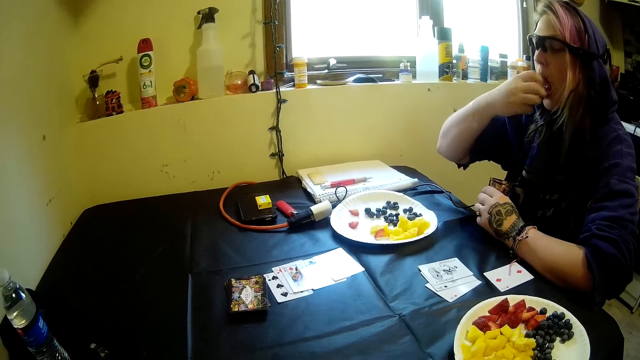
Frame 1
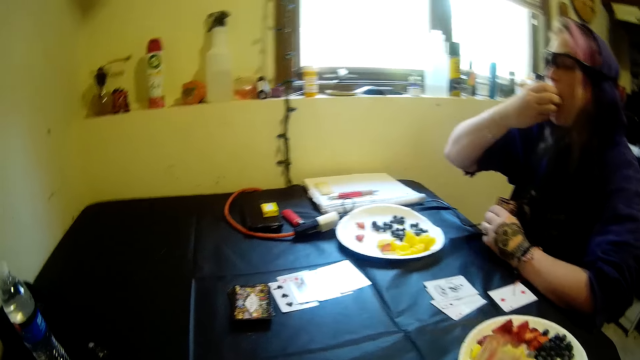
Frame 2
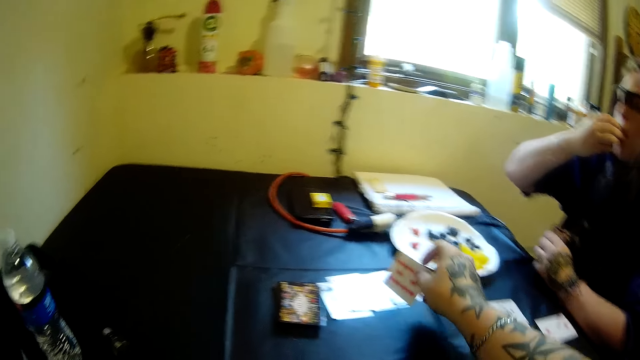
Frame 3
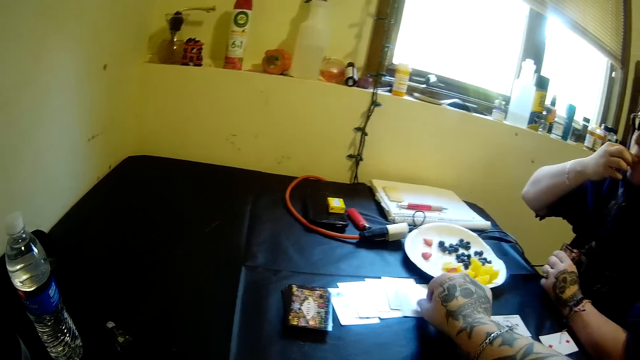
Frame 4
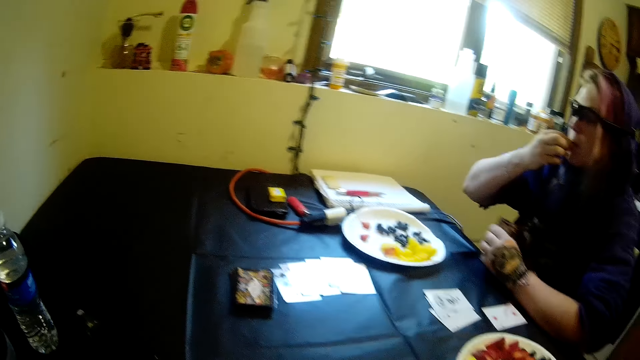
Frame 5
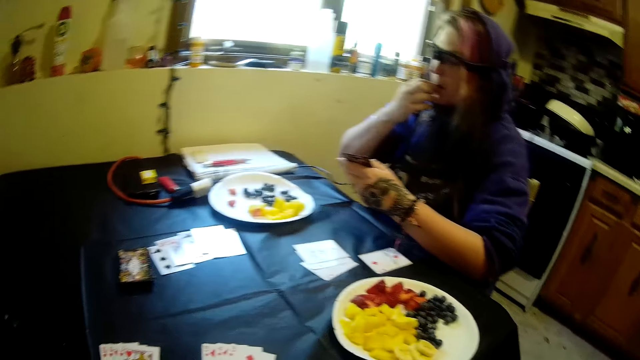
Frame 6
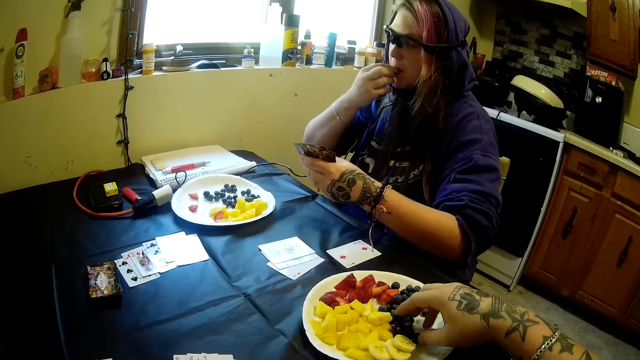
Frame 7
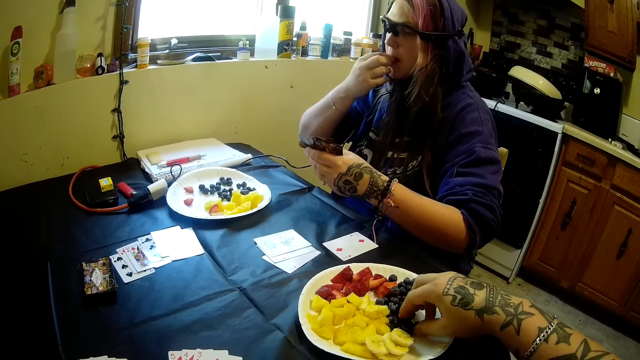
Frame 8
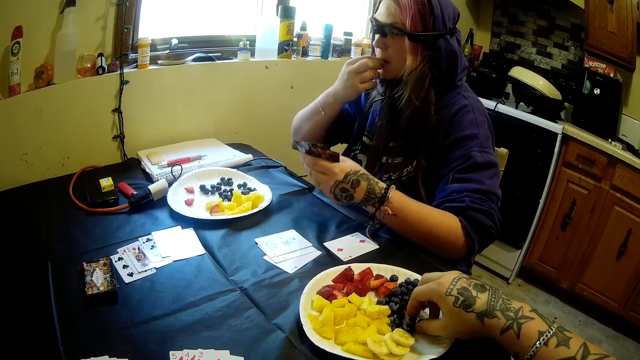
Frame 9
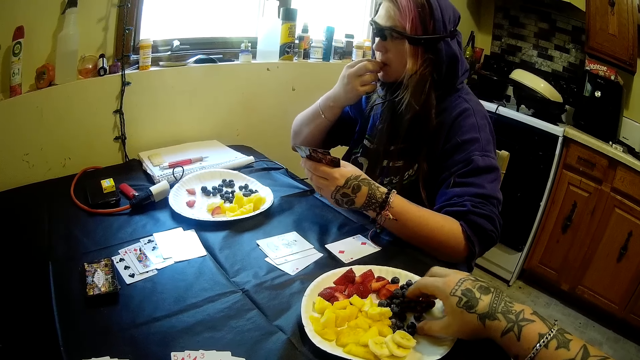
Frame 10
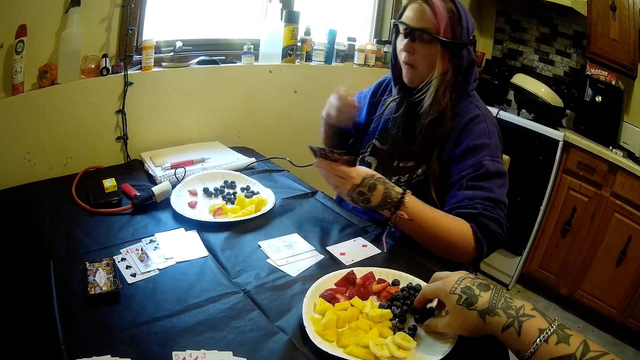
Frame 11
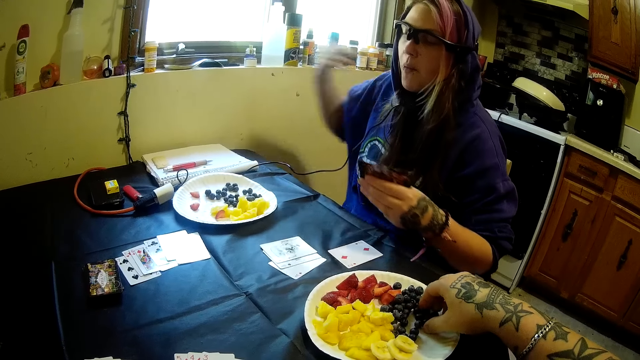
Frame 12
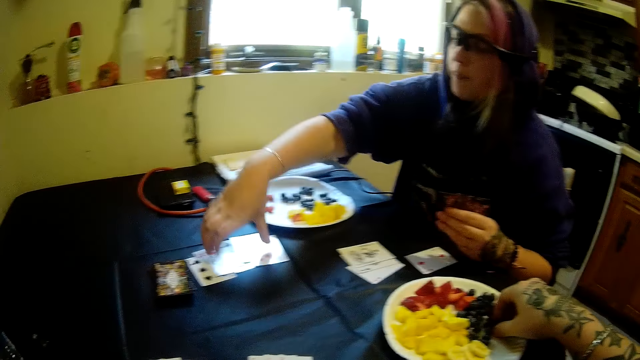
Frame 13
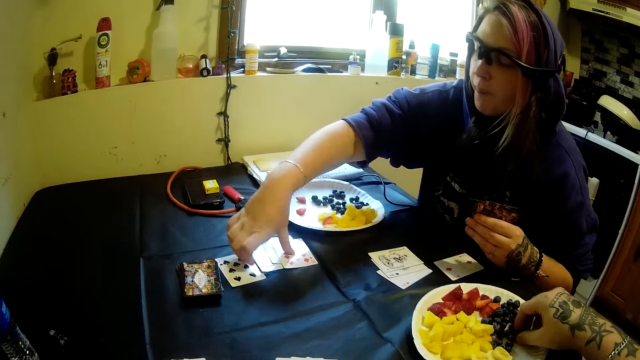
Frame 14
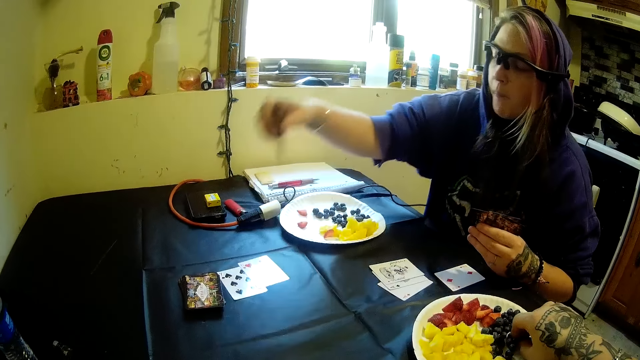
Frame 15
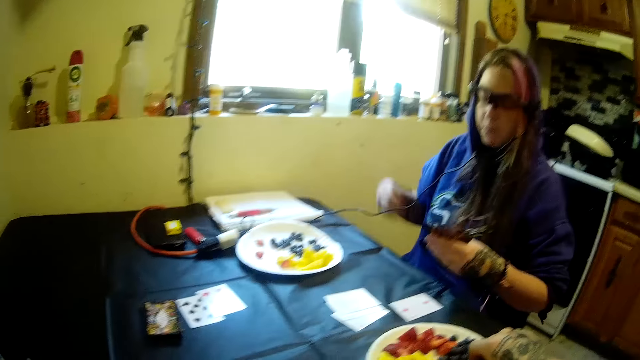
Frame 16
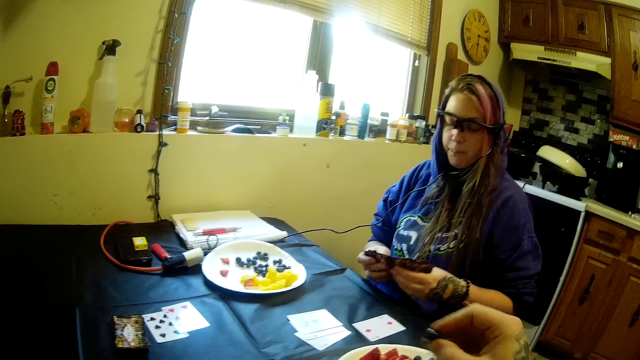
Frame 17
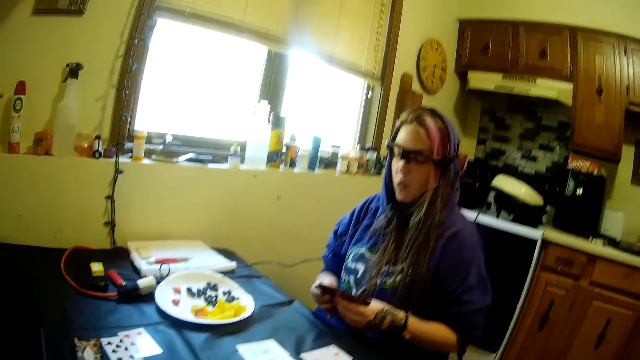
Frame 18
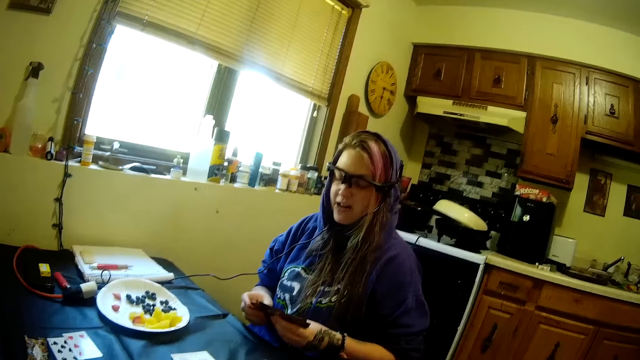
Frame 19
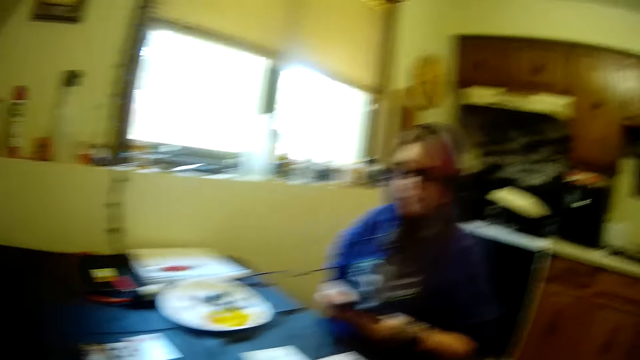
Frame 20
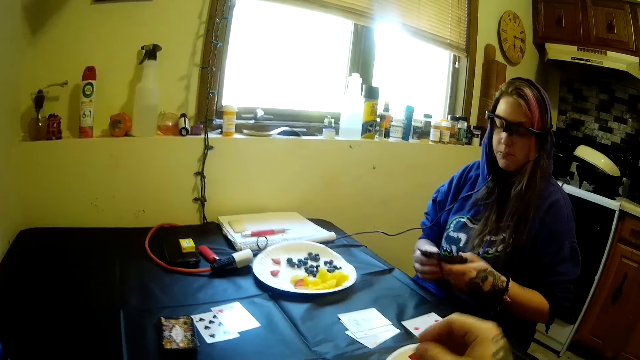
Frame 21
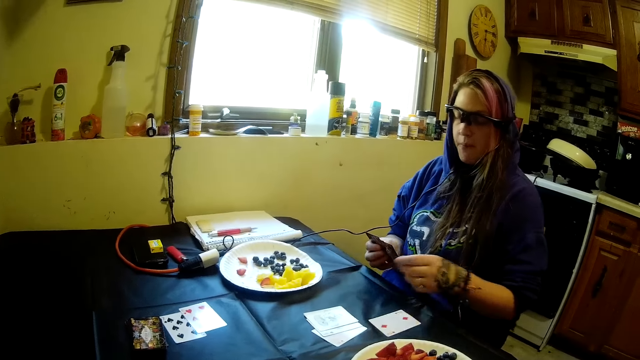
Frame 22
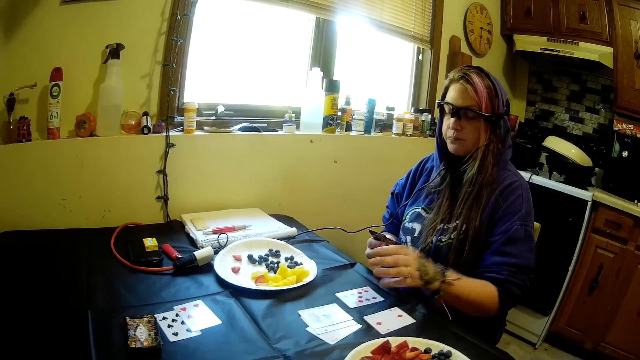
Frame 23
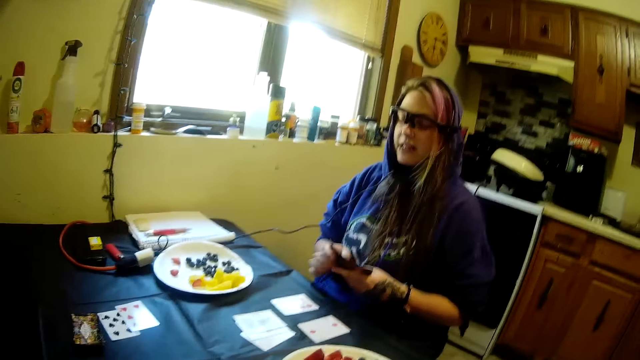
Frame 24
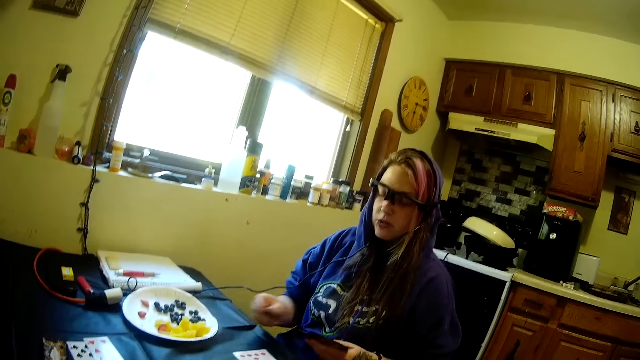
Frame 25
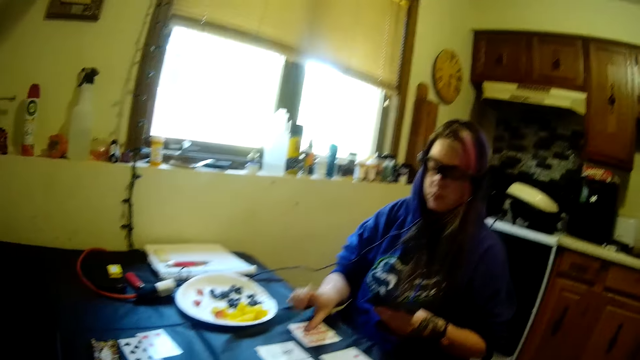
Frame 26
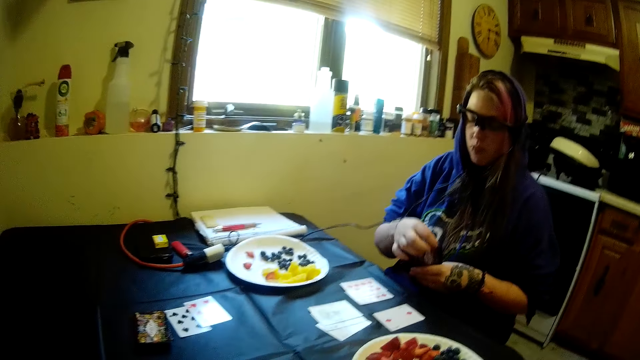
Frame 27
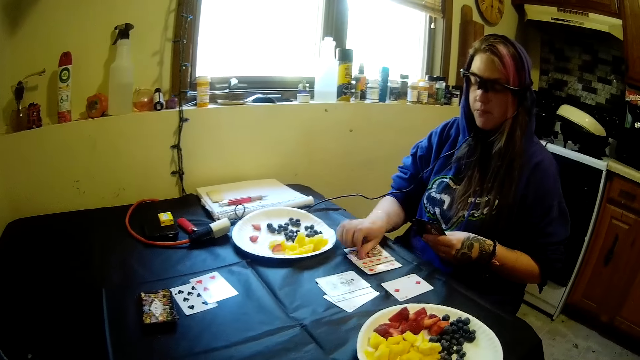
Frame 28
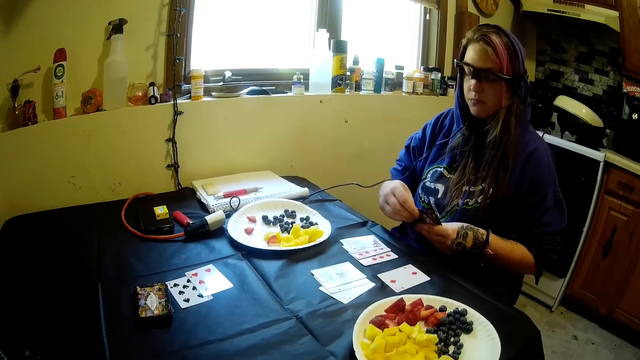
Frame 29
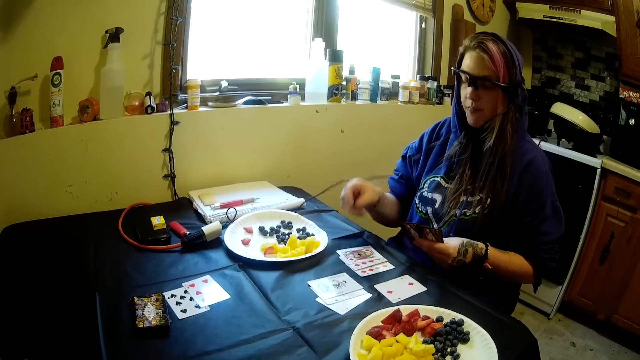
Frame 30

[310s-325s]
The woman eats fruits. The camera wearer drops the solitaire card on the table with his right hand. He picks fruit from the plastic plate on the table with his right hand. The woman picks solitaire cards from the table with her right hand. The camera wearer looks around. The woman drops the cards on the table with her left hand. The woman moves the cards from her hand to the table with her right hand.

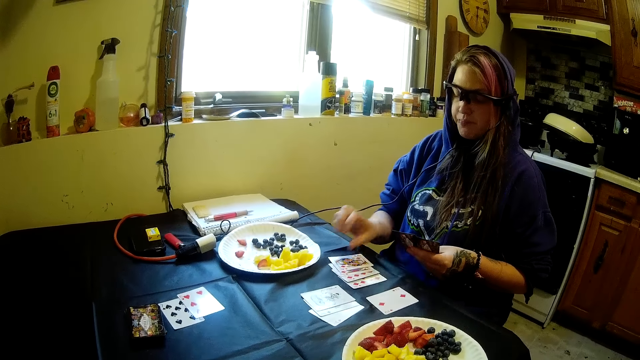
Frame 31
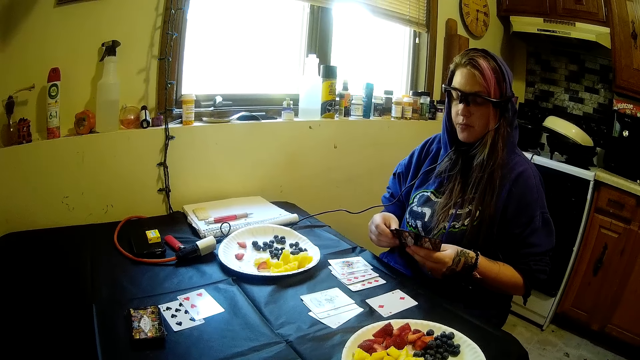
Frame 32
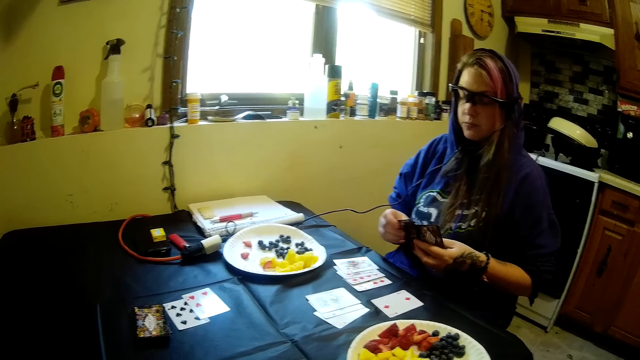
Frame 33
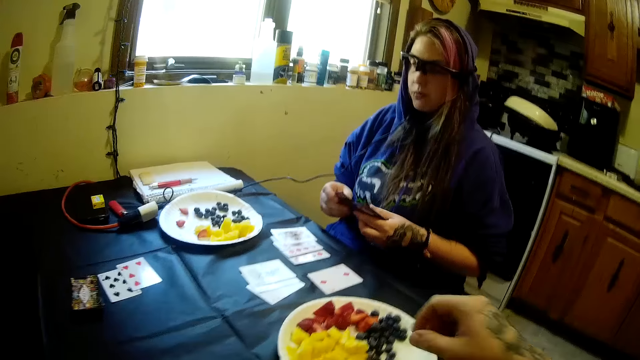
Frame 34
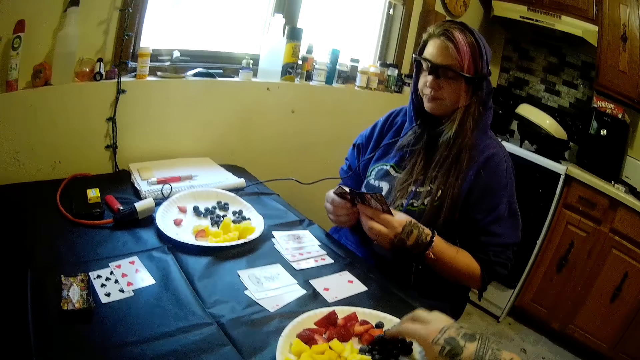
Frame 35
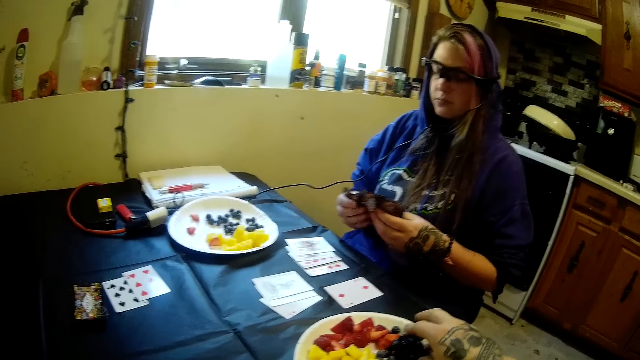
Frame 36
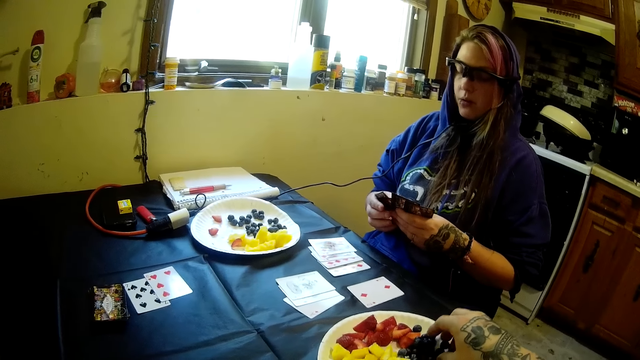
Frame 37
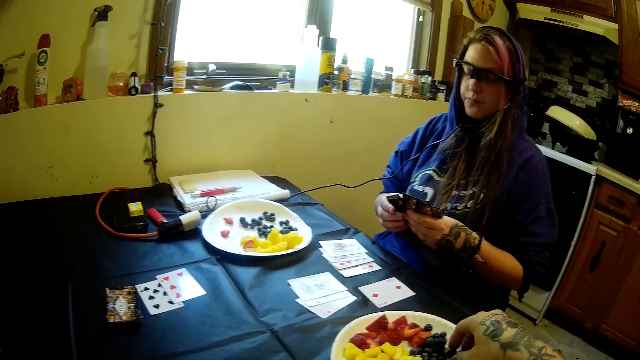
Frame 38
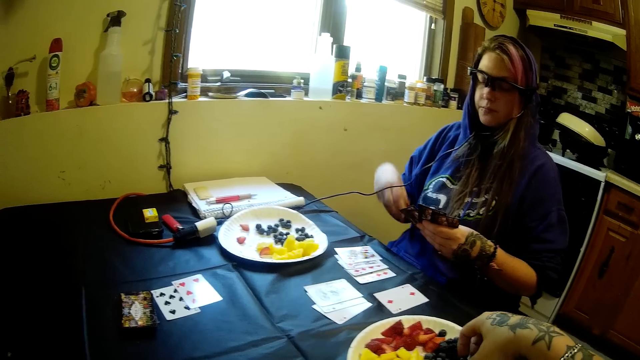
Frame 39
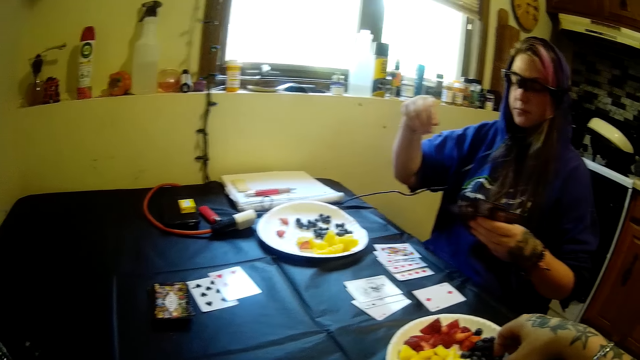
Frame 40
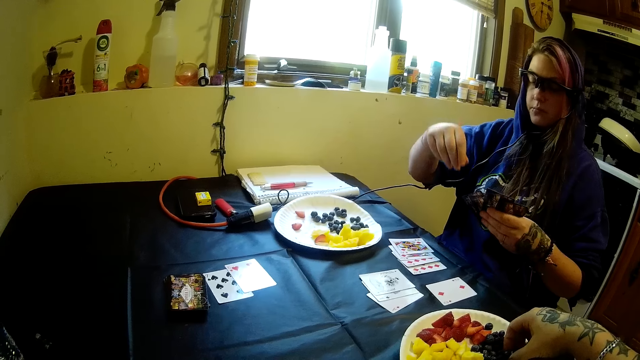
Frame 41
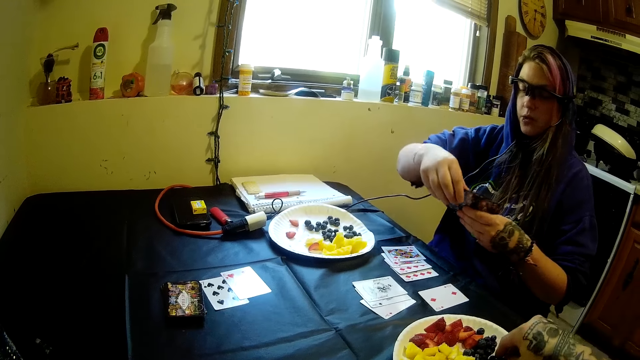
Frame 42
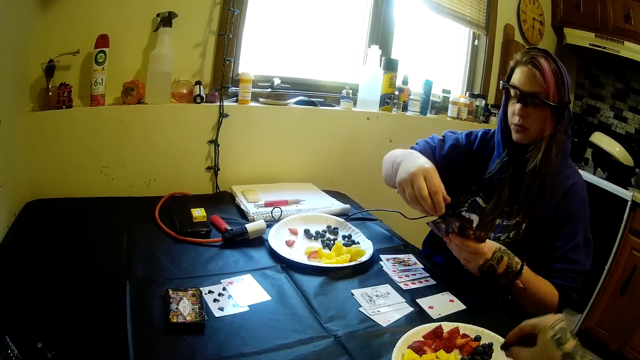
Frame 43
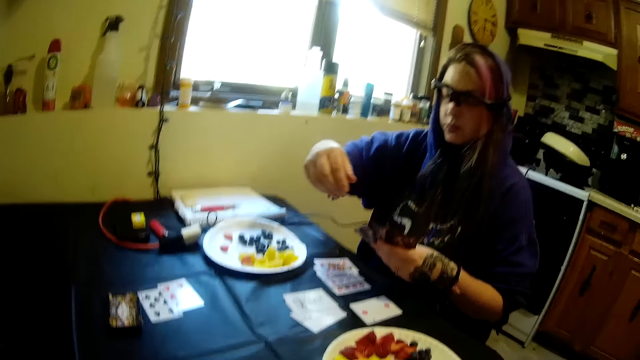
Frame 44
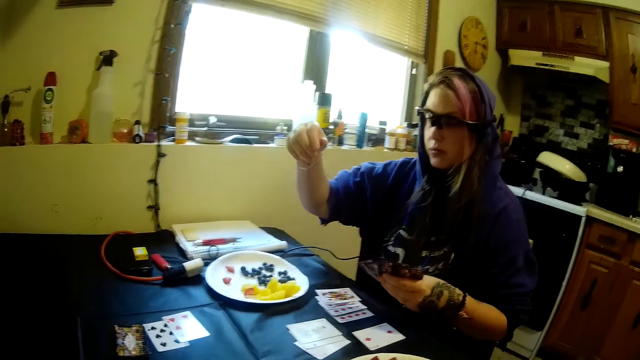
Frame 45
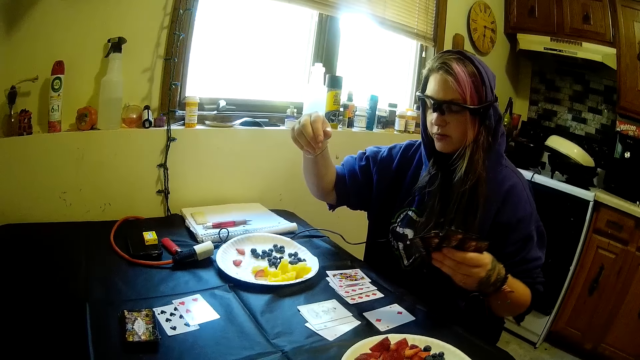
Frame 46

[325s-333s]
The camera wearer picks fruit from the plastic plate on the table with his right hand. The woman moves cards in her hands.
